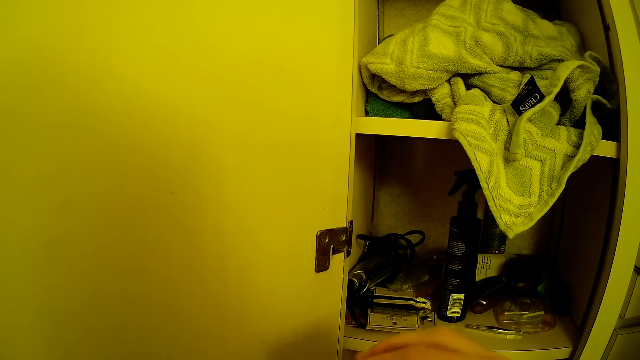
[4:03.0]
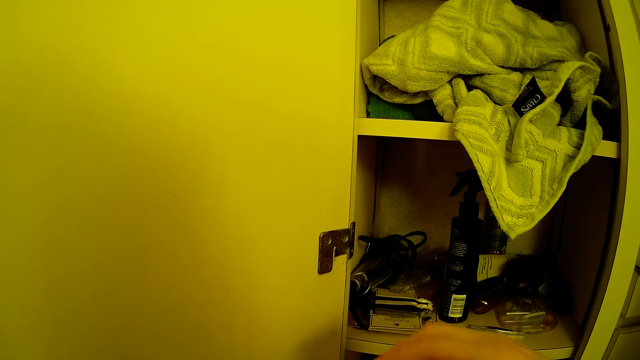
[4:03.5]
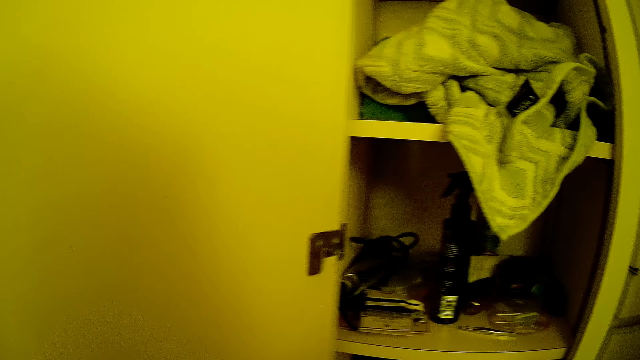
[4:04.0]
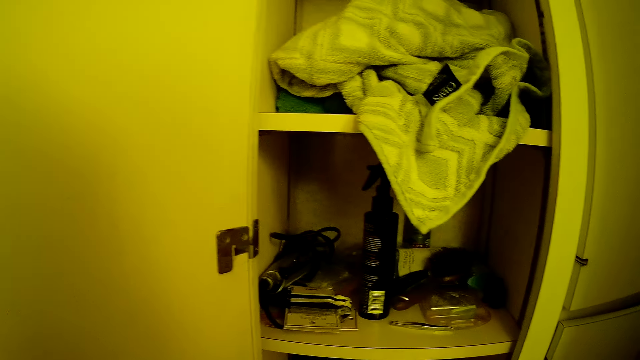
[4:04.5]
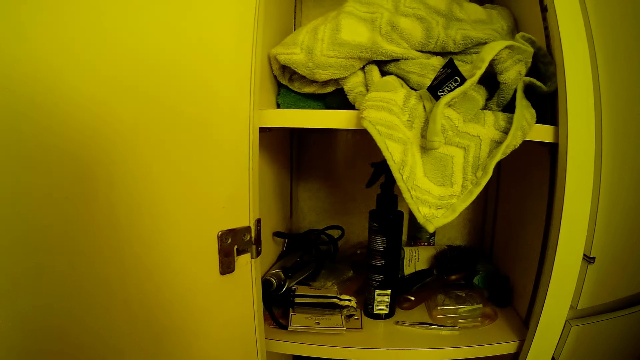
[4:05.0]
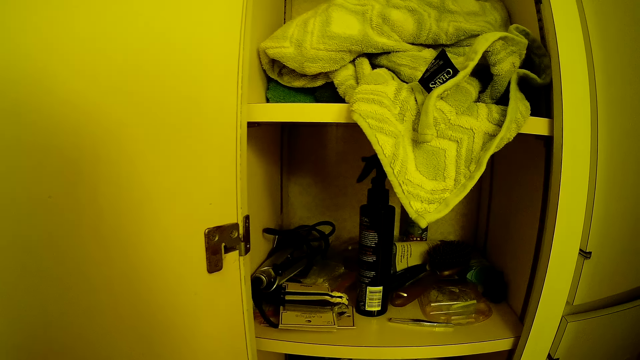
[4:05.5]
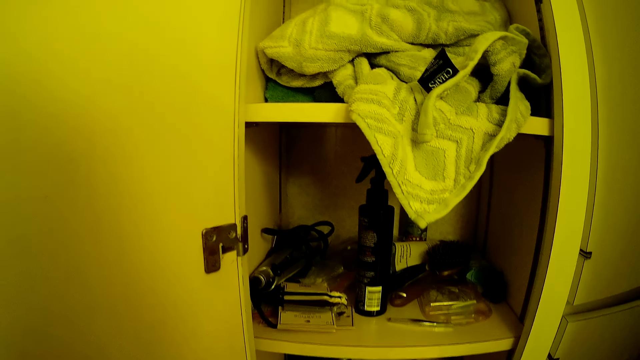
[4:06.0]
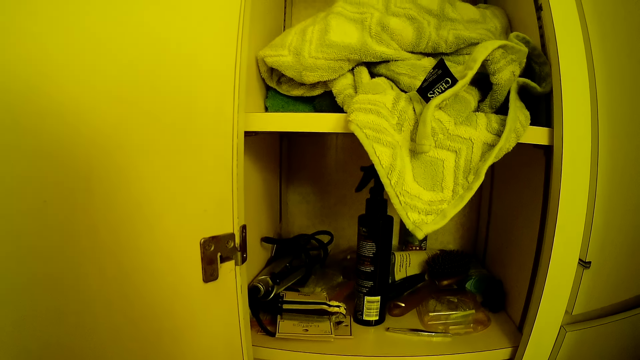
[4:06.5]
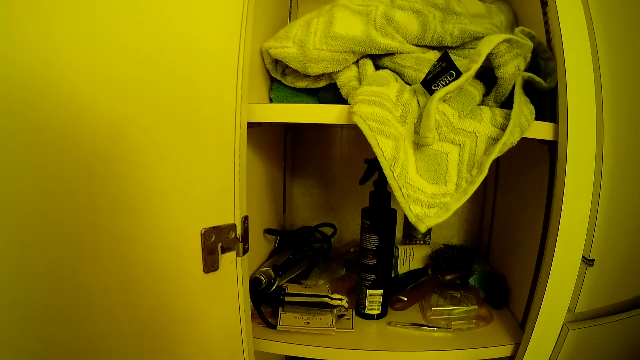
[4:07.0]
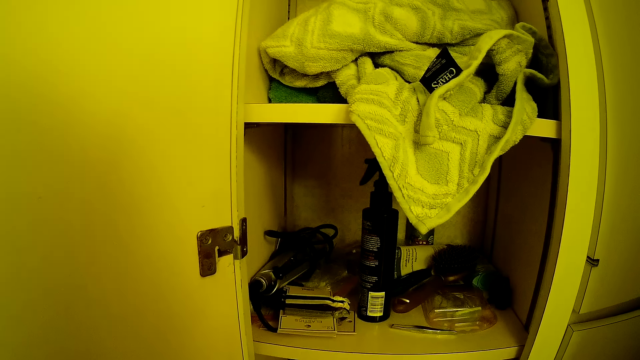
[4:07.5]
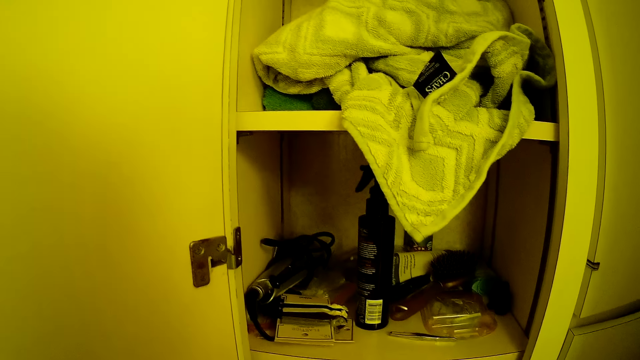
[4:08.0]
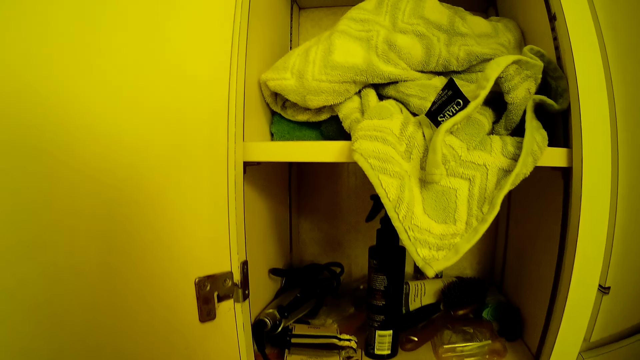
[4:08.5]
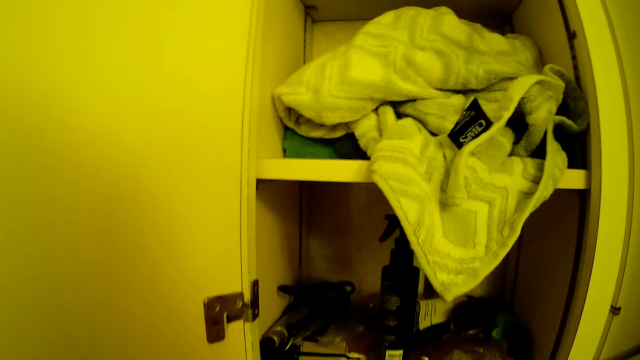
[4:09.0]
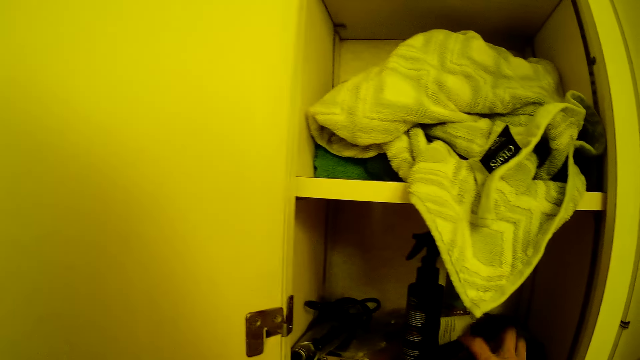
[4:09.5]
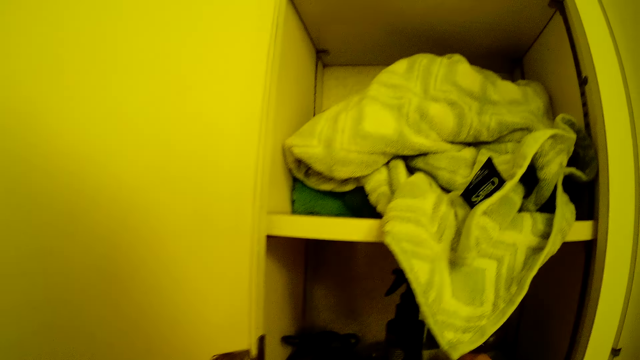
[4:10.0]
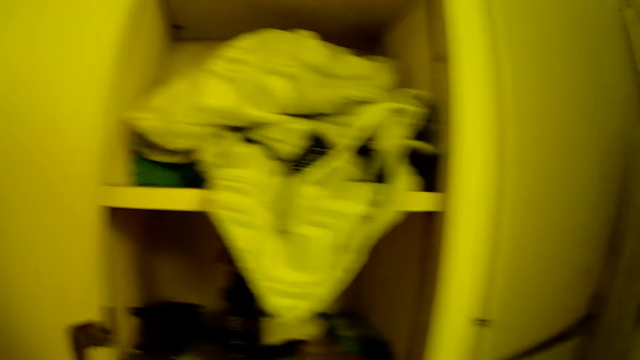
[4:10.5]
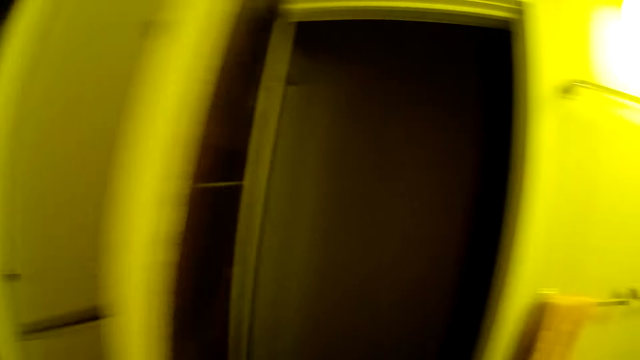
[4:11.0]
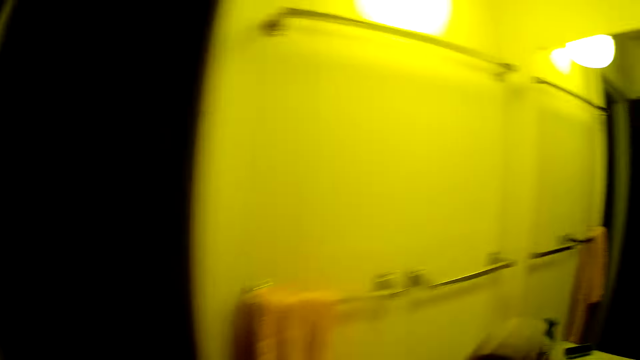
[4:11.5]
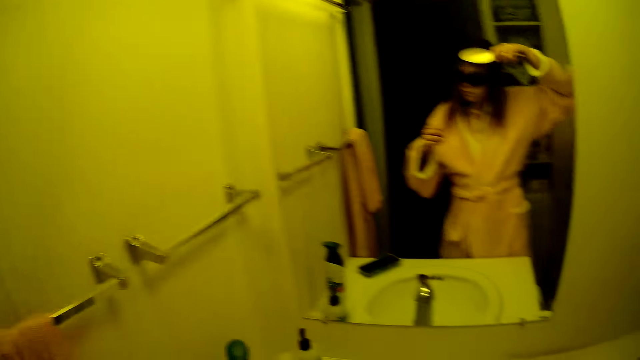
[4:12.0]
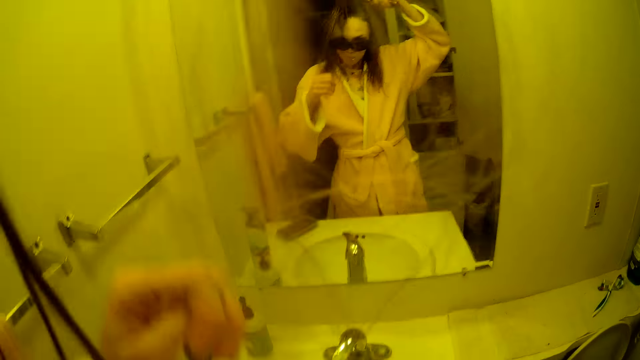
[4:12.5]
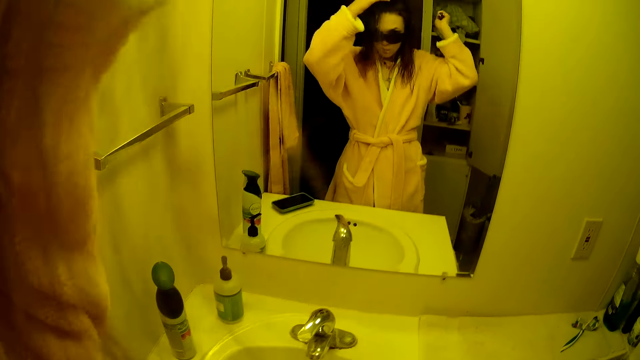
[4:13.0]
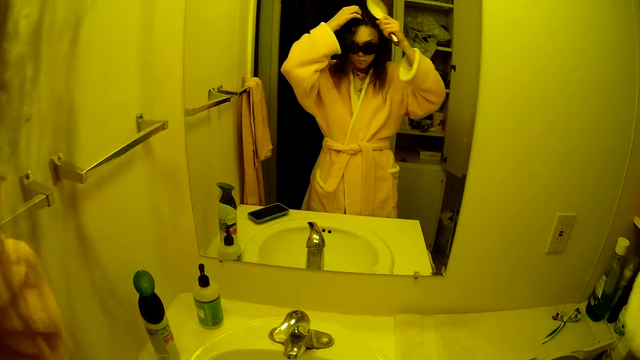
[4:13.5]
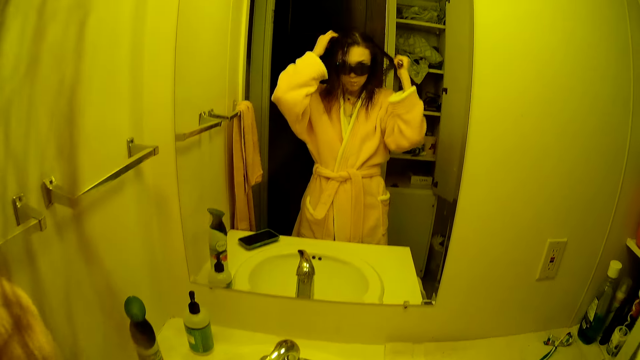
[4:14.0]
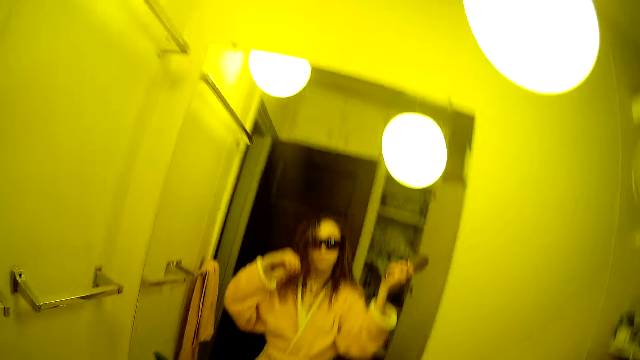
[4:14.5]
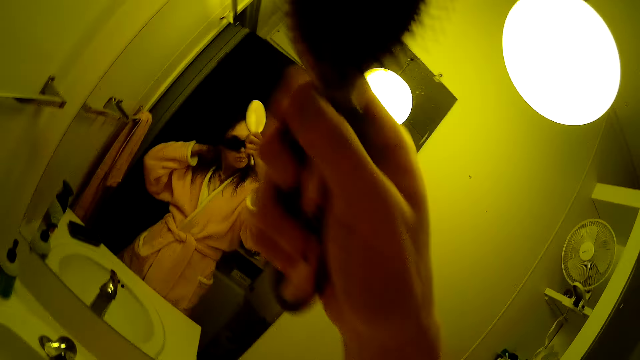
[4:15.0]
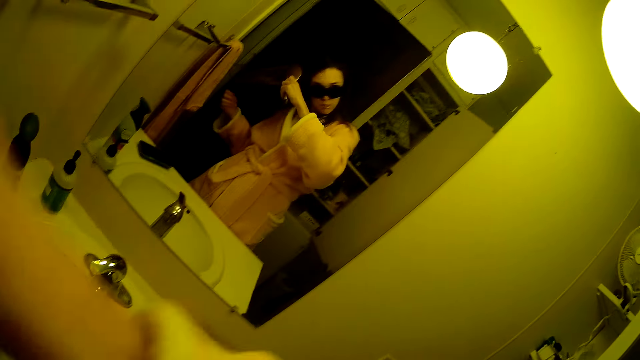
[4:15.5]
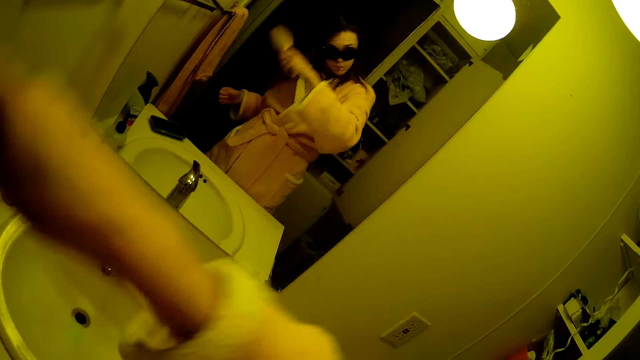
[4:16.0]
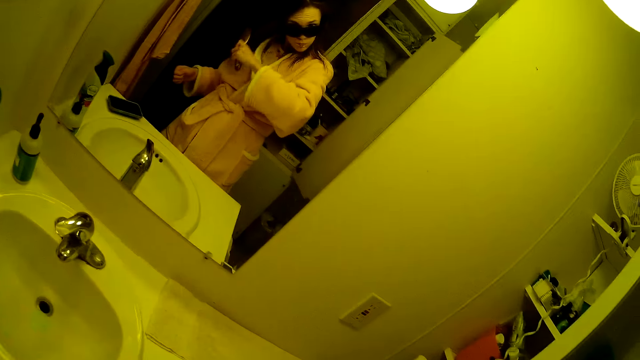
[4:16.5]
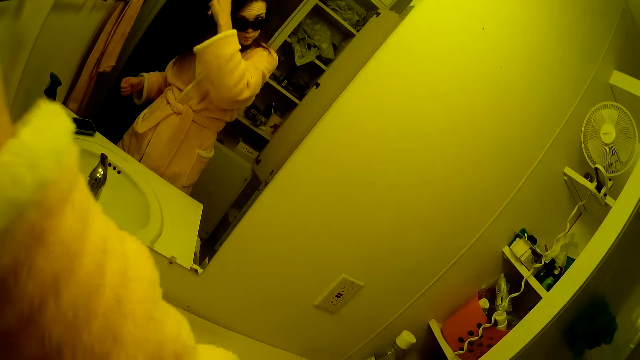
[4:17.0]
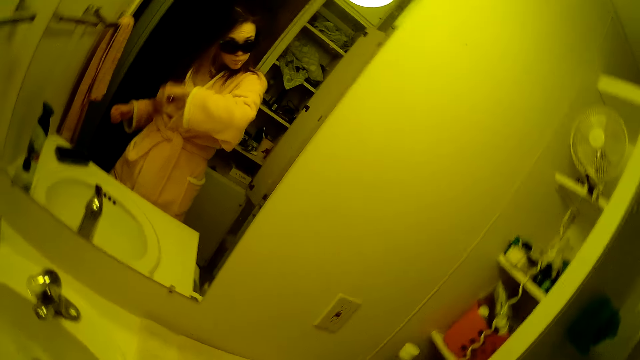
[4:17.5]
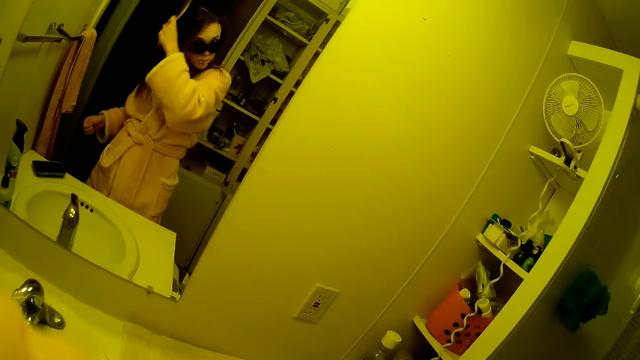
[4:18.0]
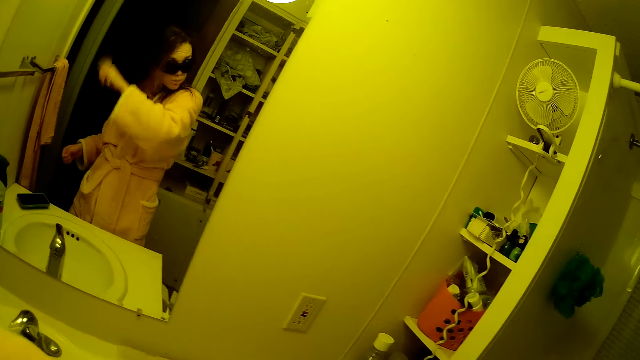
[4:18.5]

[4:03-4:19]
The camera wearer picks up a hair brush. She combs her hair with the hair brush or comb in her left hand.

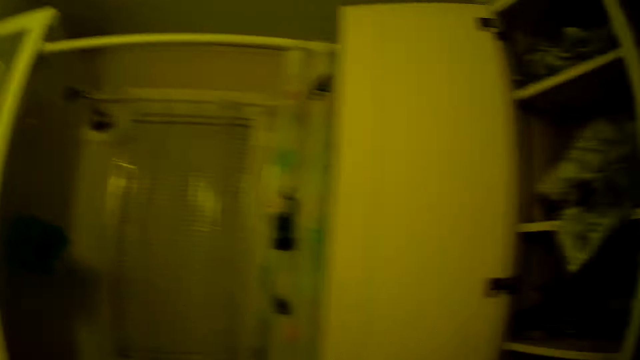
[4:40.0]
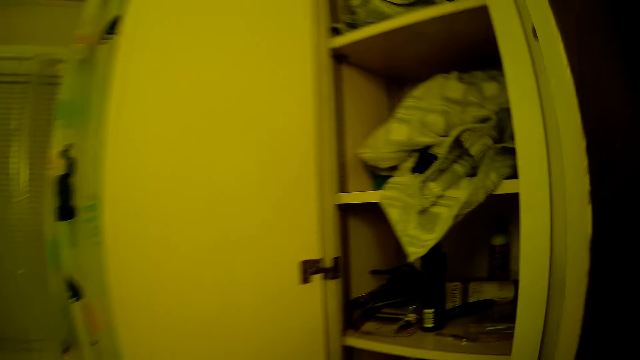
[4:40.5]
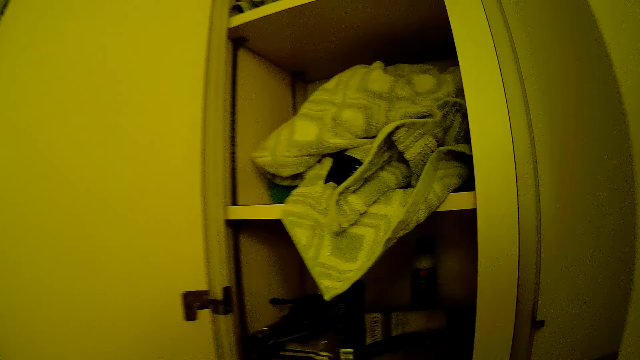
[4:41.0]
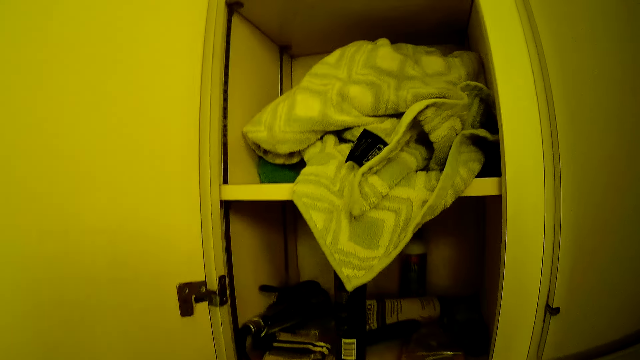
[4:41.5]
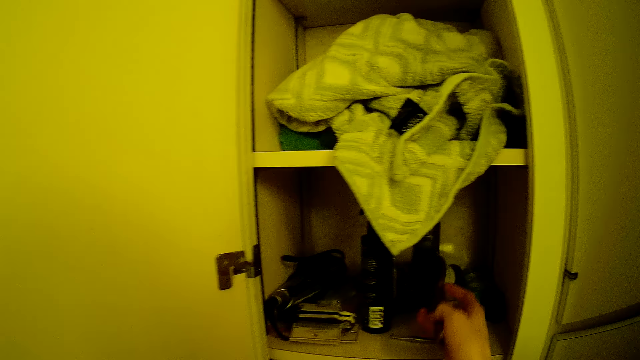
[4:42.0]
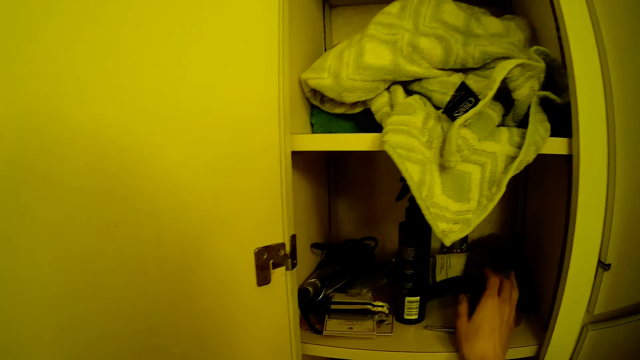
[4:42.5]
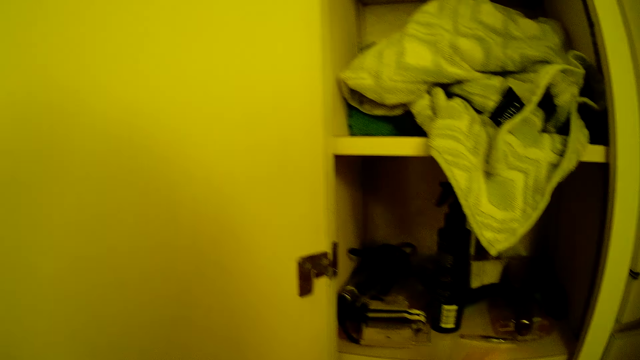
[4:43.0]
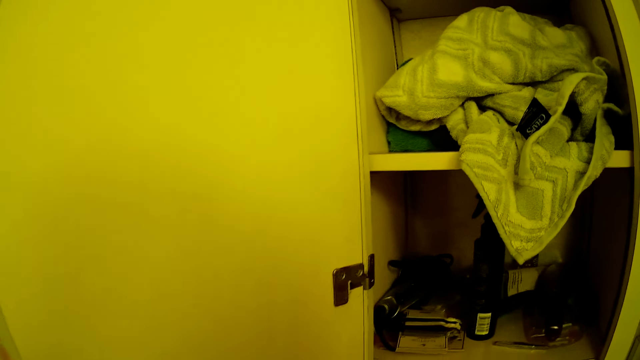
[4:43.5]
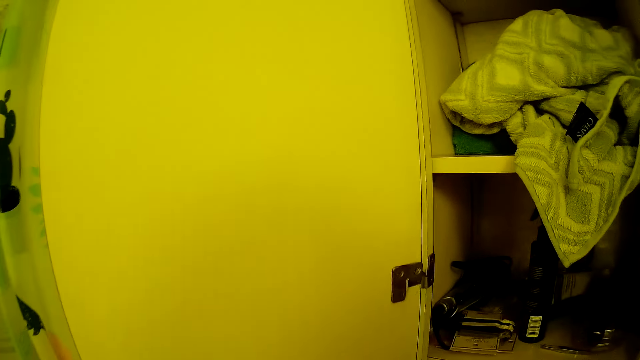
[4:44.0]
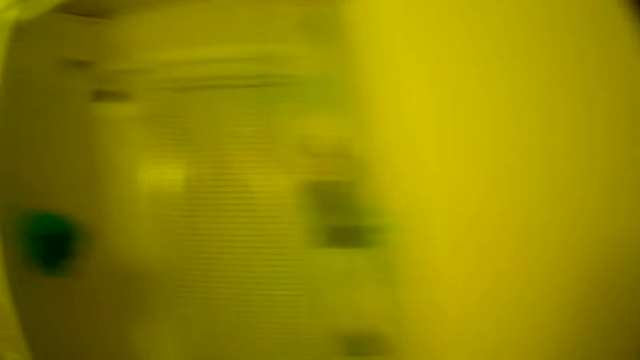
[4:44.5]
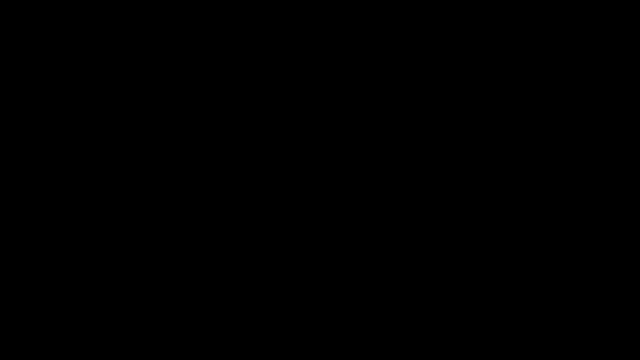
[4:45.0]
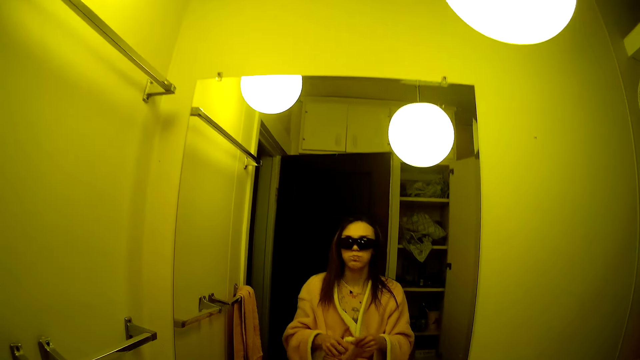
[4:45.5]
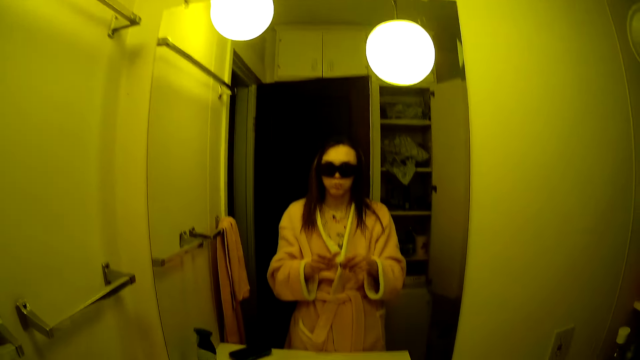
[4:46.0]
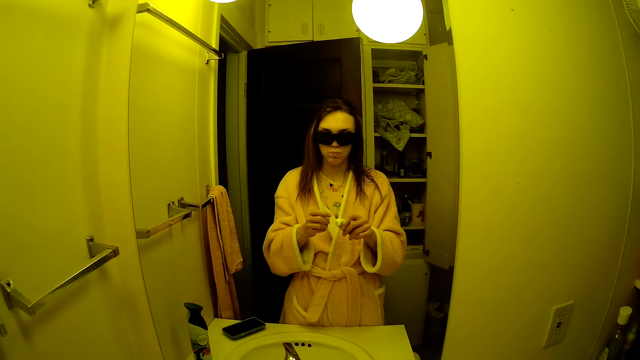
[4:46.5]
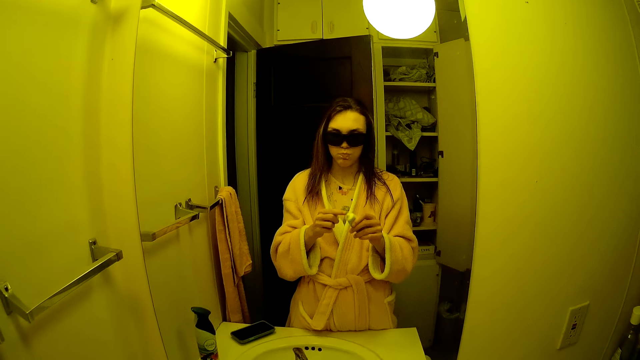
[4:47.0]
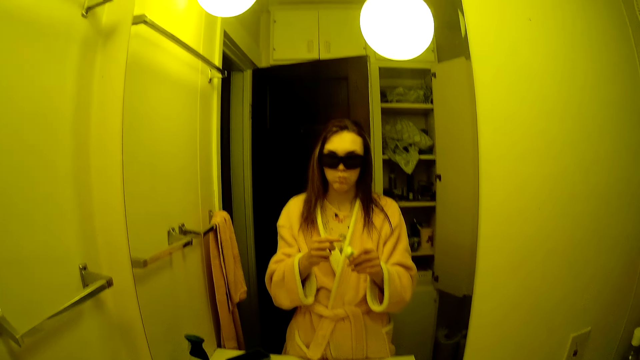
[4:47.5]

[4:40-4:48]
The camera wearer drops the comb in the wardrobe with her right hand. She picks up a face cream tube. She opens the face cream or ointment with her hands.
